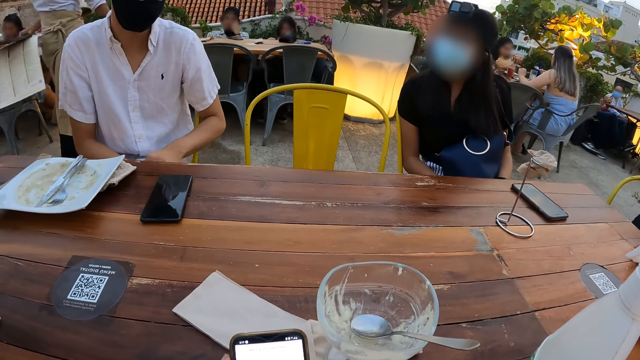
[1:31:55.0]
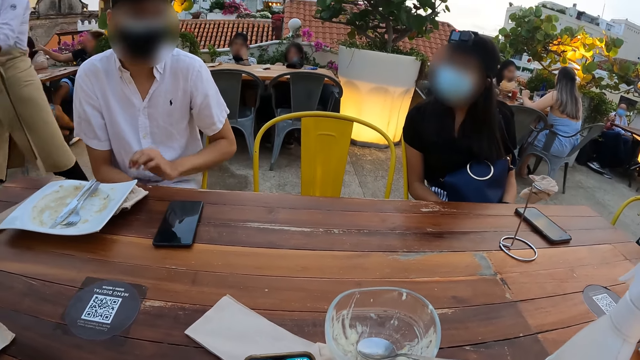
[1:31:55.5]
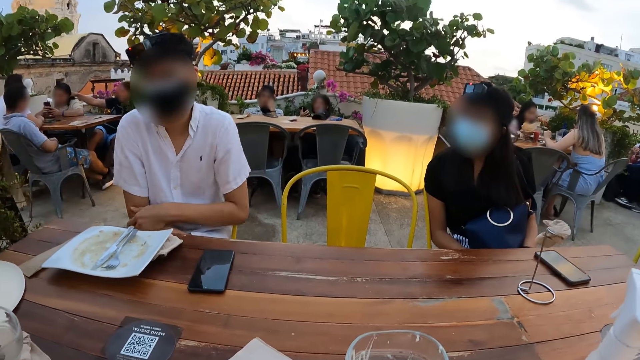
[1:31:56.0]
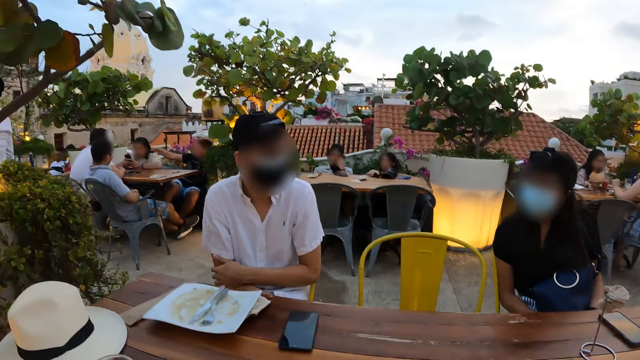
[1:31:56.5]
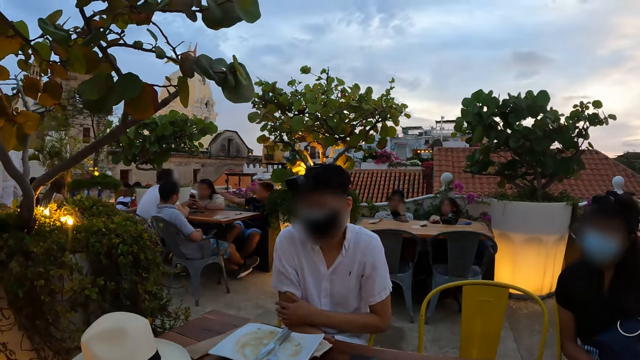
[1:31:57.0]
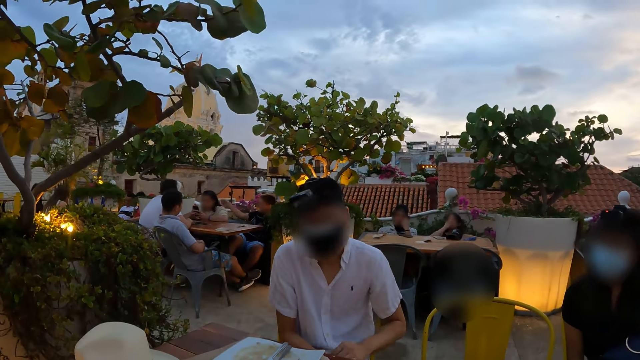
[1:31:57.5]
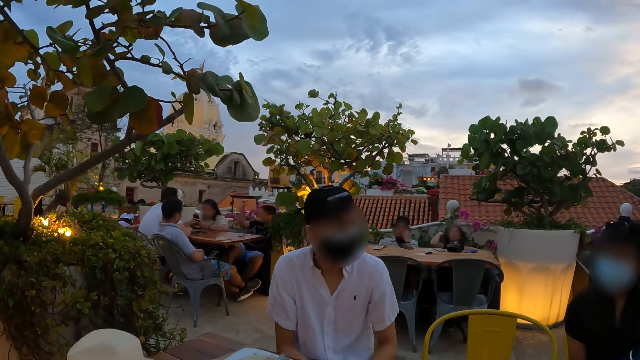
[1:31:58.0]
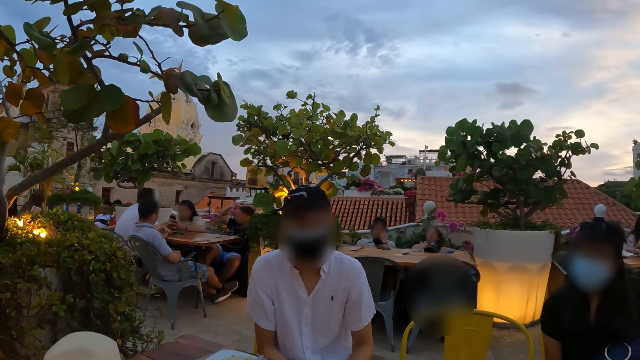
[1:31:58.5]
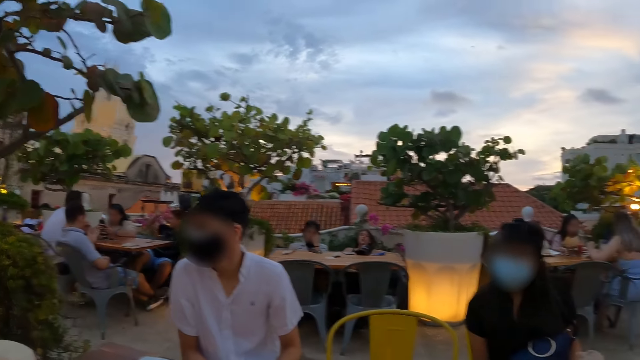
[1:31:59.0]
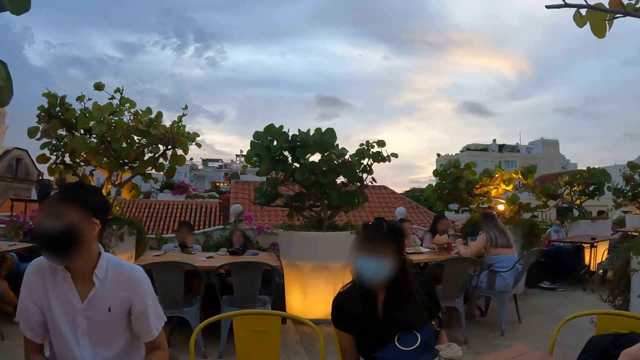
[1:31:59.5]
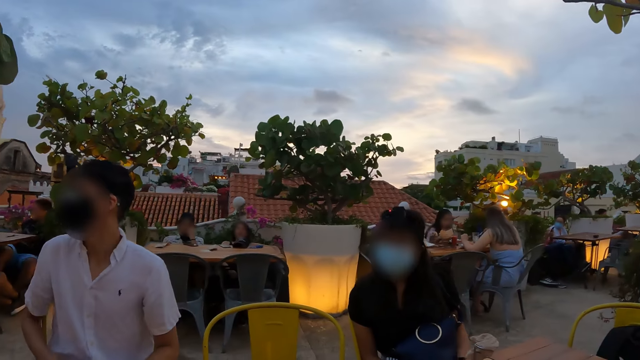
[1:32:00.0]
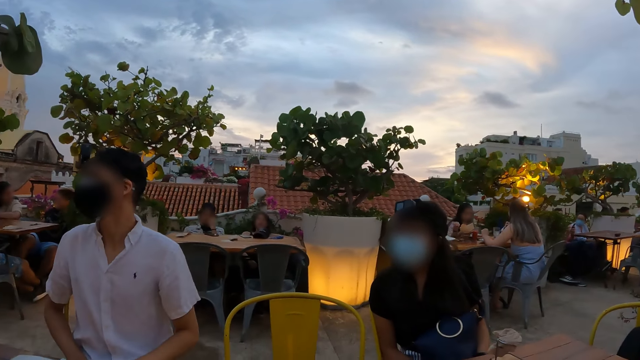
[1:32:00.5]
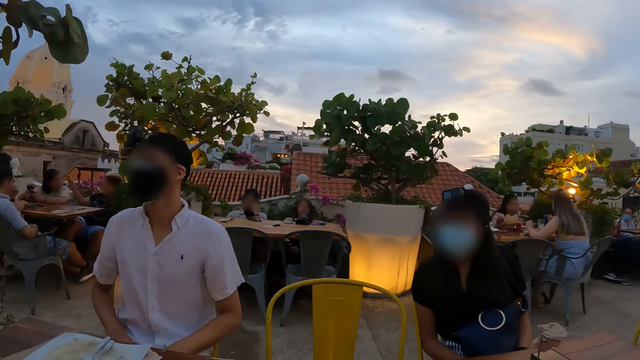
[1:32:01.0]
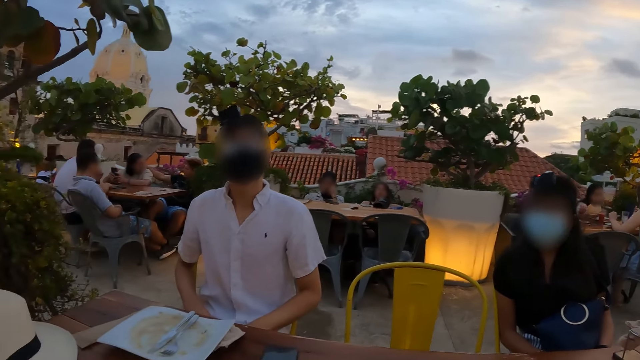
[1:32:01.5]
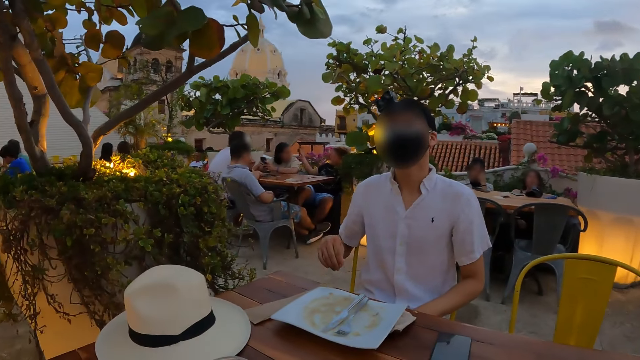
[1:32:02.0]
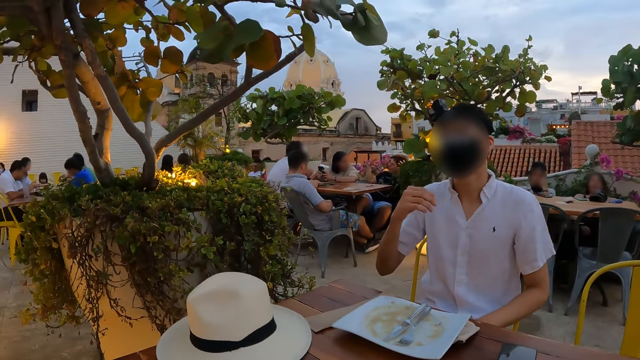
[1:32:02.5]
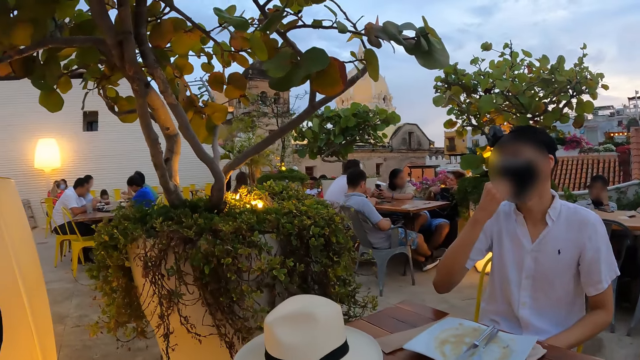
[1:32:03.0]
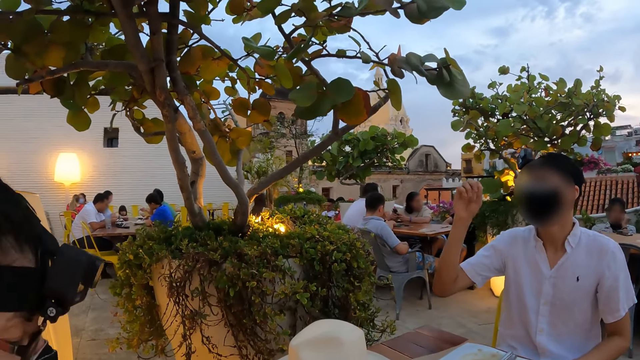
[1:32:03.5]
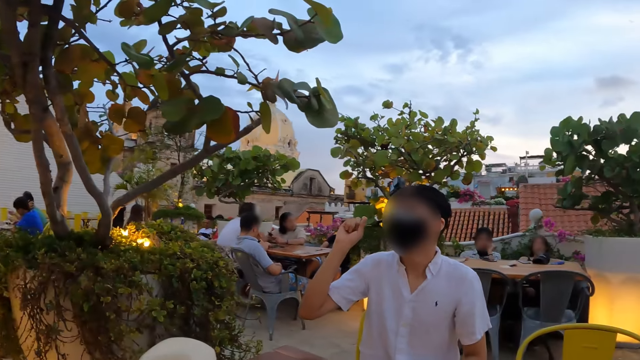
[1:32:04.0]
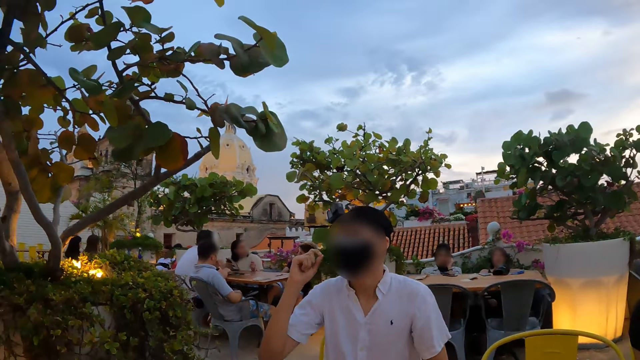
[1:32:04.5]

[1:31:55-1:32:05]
The camera wearer looks at the tree. They look at a person. They look at another person.

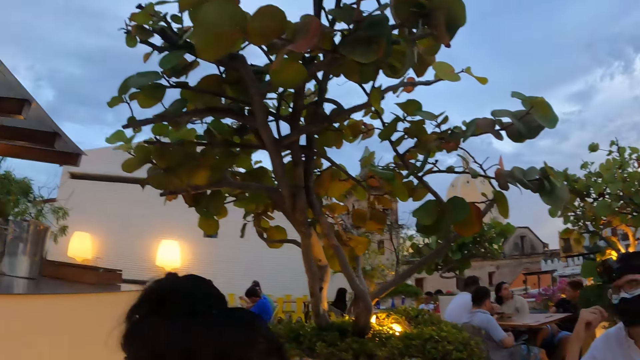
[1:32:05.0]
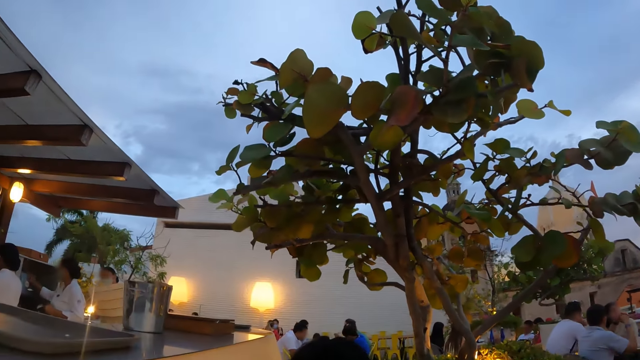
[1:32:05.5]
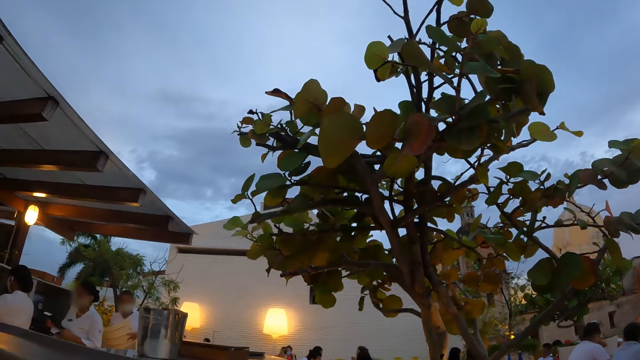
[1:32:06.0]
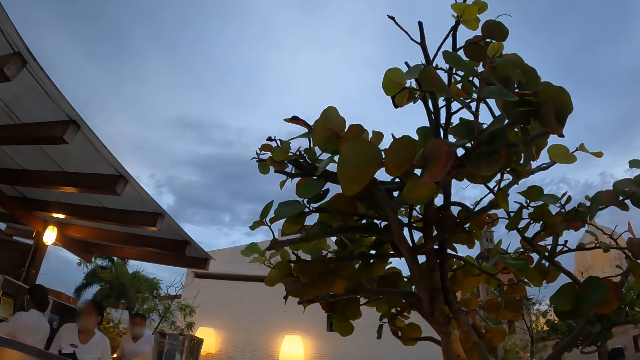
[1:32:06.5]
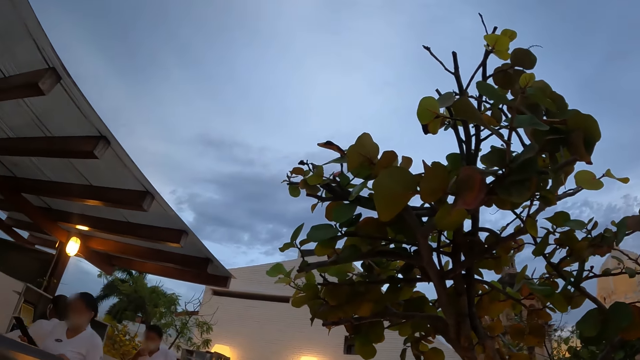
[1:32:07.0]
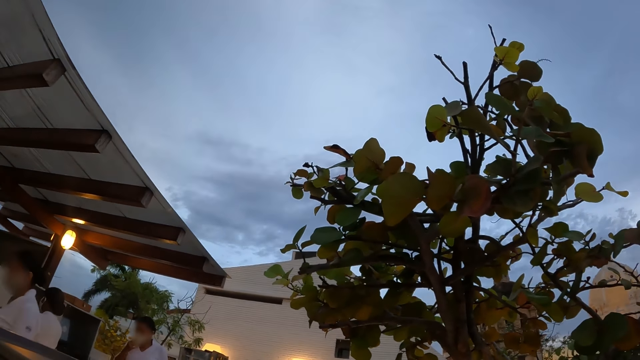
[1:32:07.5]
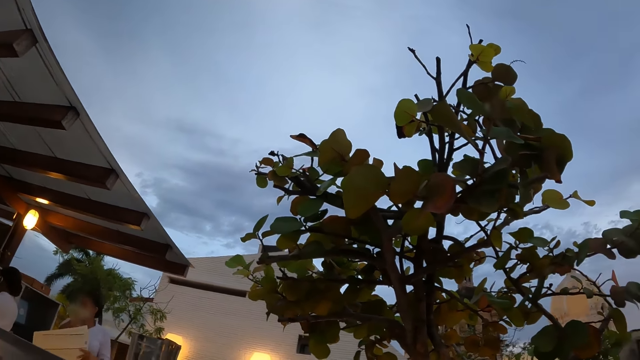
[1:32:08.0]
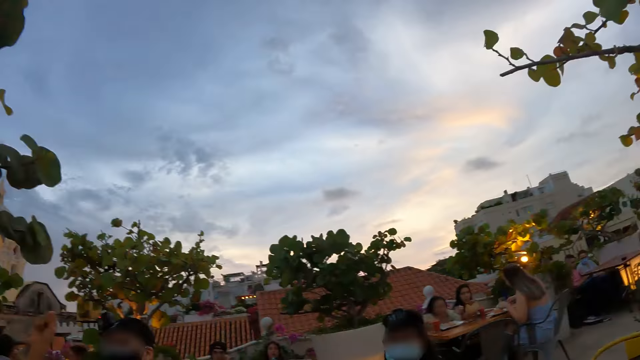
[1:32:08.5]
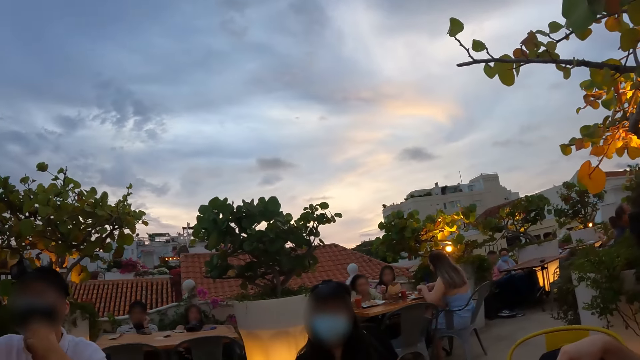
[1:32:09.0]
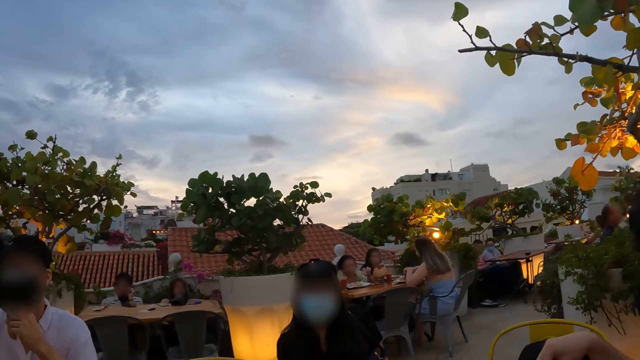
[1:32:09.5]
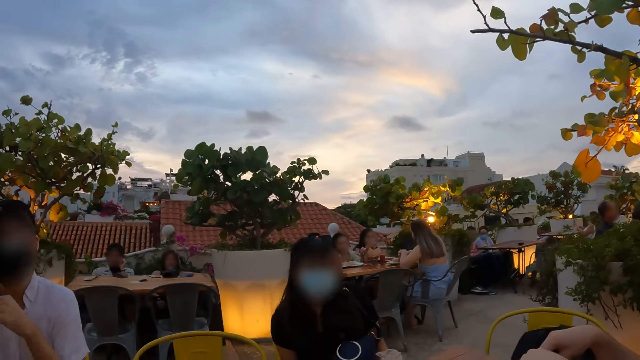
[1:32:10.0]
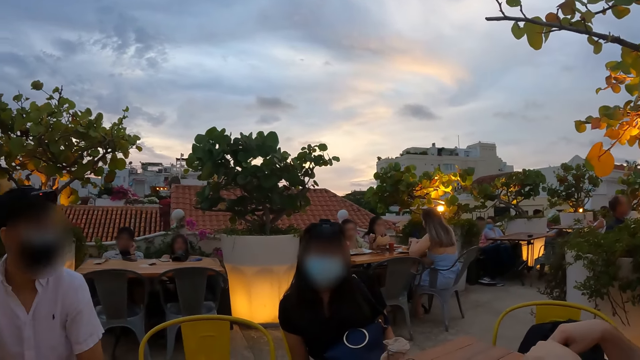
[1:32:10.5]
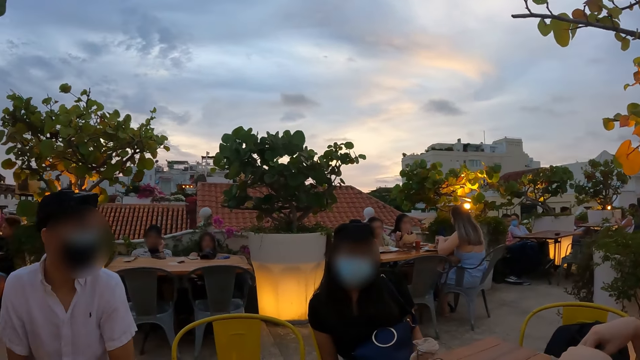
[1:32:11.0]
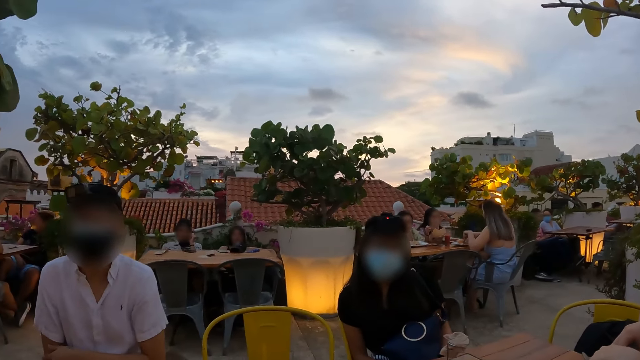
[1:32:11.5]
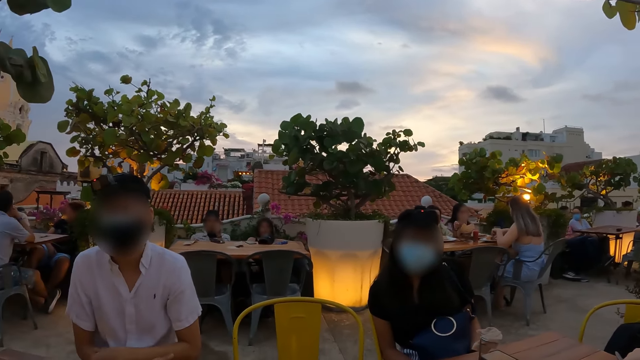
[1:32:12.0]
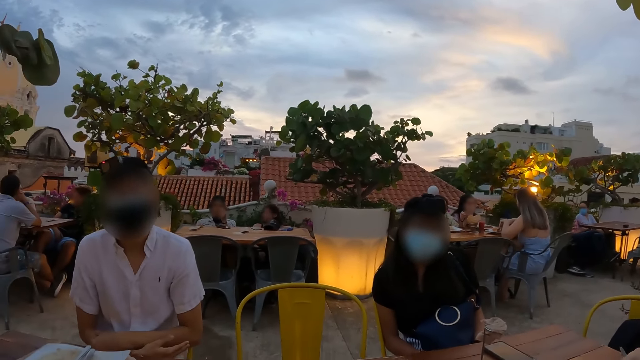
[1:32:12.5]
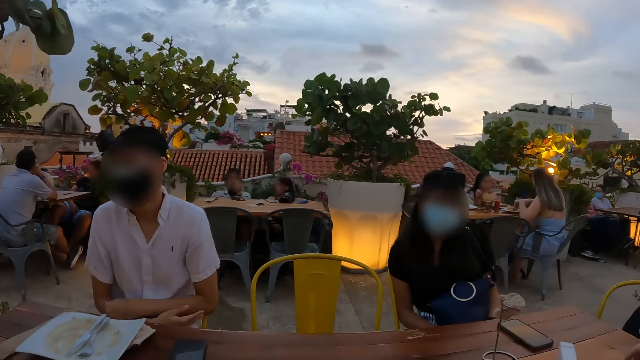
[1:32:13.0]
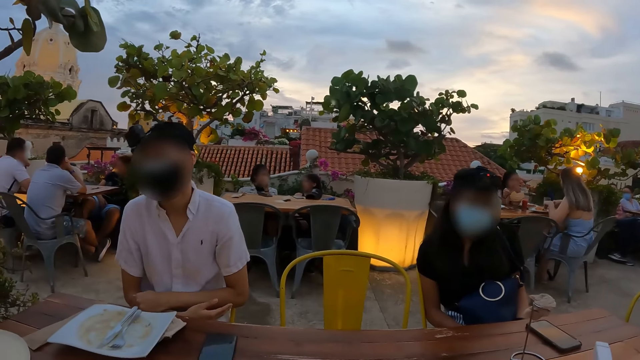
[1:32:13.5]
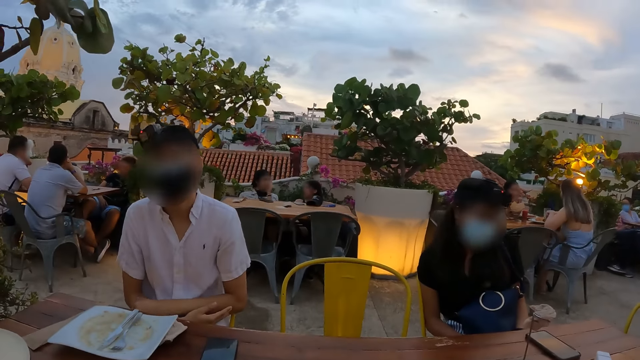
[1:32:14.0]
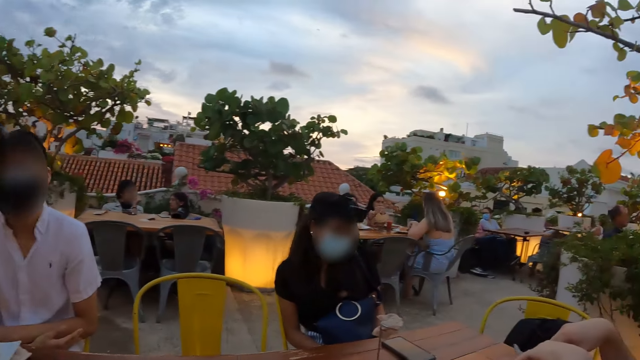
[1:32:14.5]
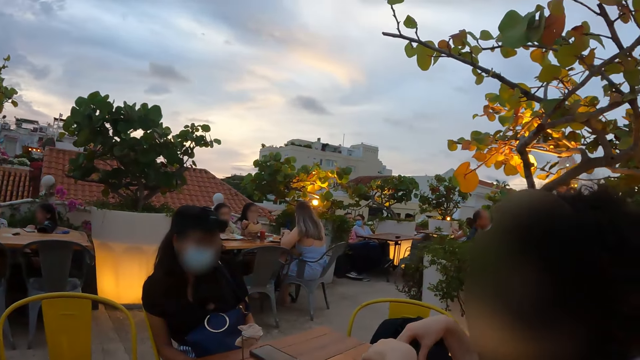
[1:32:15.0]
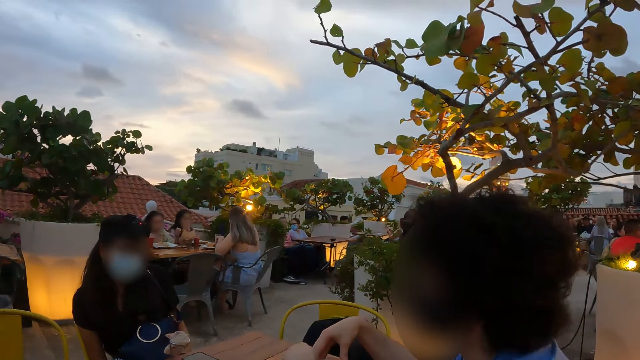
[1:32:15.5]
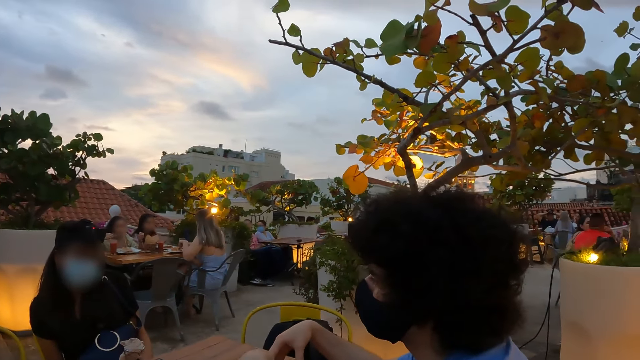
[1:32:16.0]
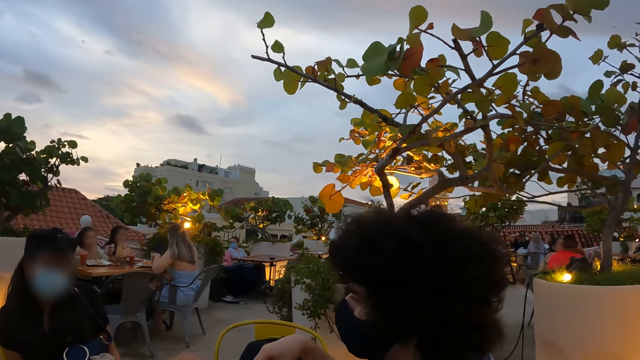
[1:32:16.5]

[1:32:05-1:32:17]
The camera wearer looks up at the sky. They look around the compound. They look at a person.
